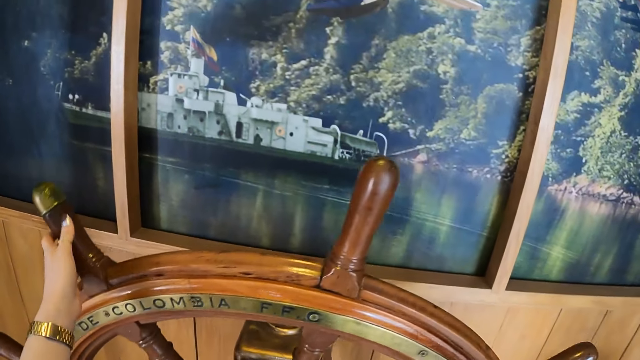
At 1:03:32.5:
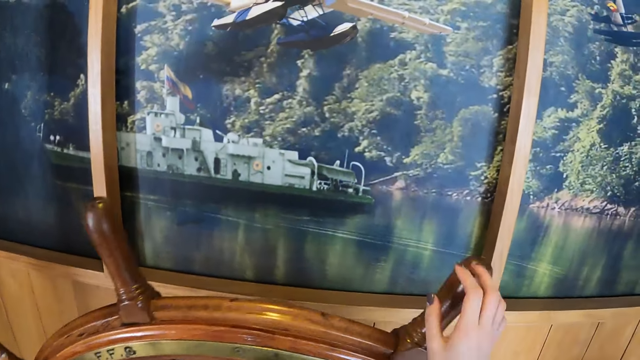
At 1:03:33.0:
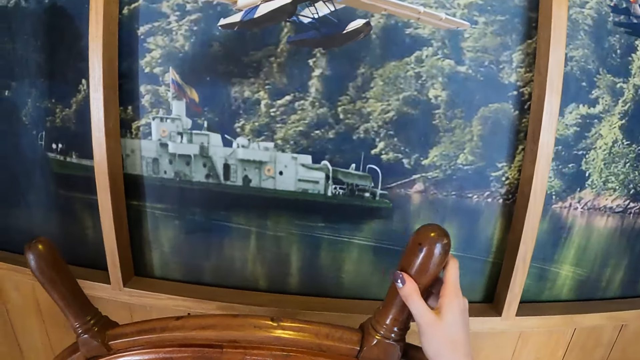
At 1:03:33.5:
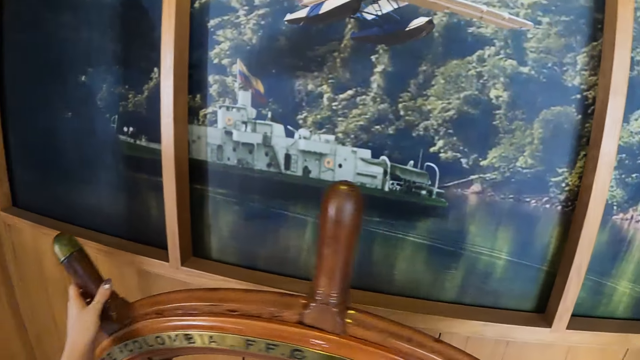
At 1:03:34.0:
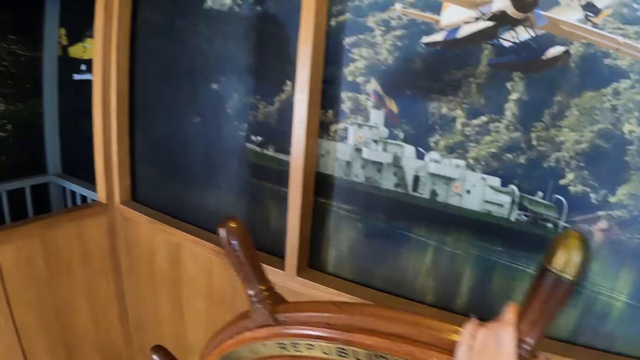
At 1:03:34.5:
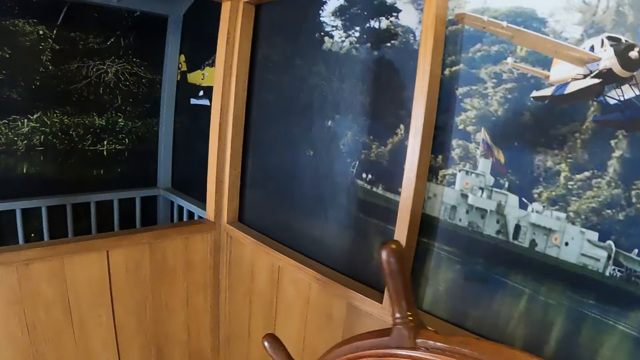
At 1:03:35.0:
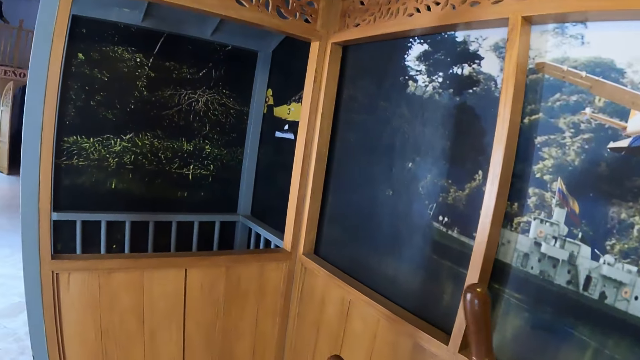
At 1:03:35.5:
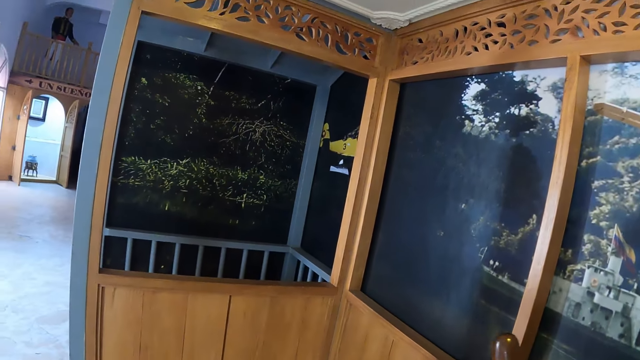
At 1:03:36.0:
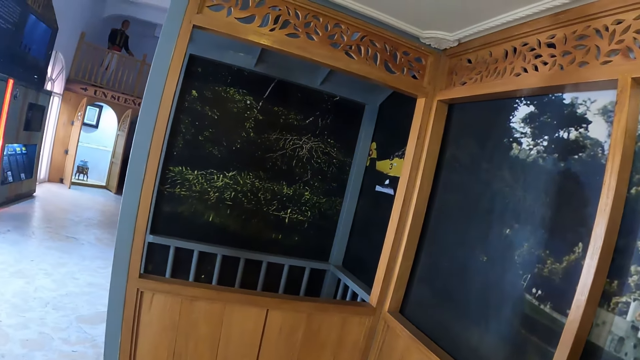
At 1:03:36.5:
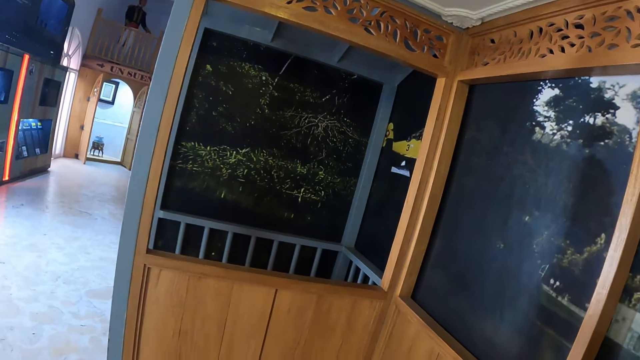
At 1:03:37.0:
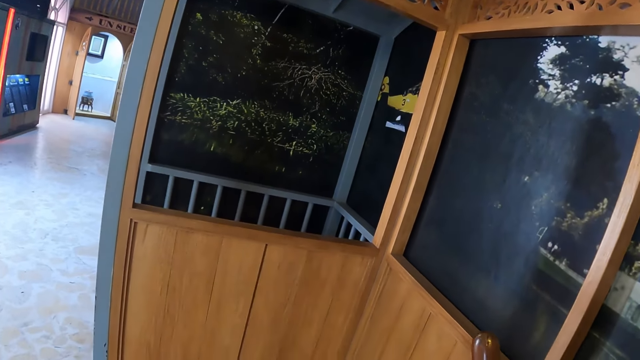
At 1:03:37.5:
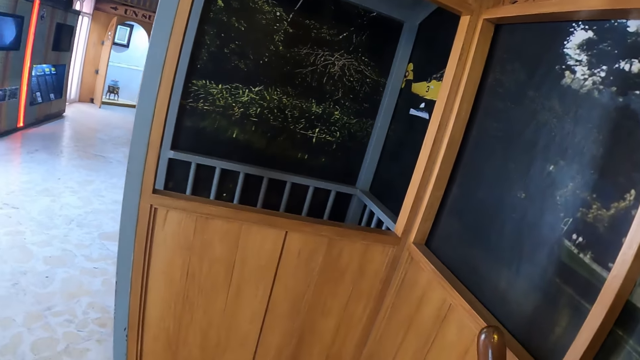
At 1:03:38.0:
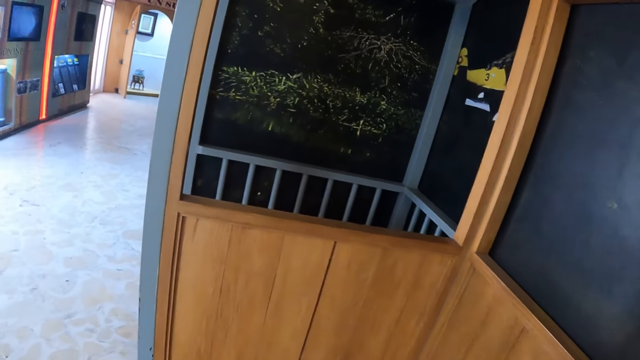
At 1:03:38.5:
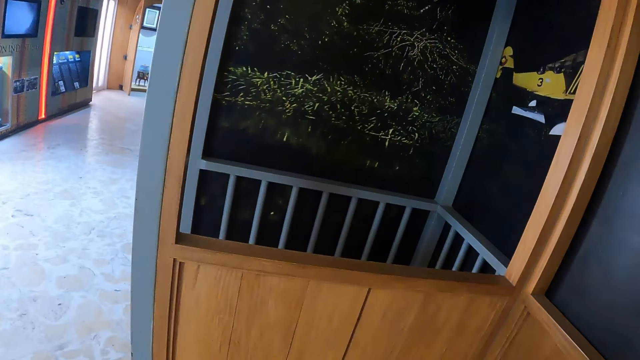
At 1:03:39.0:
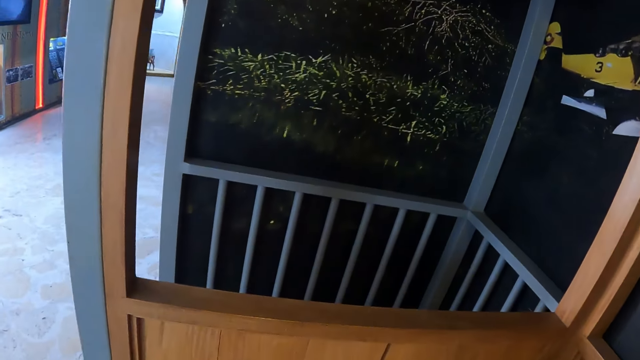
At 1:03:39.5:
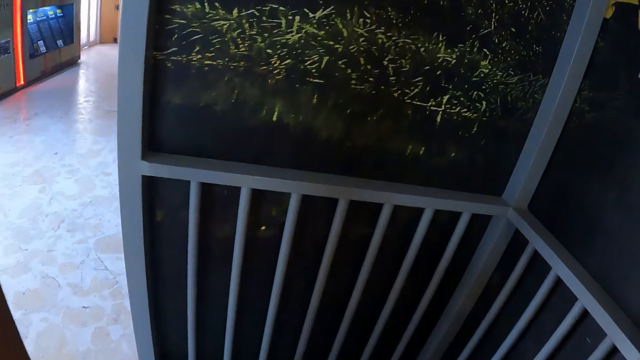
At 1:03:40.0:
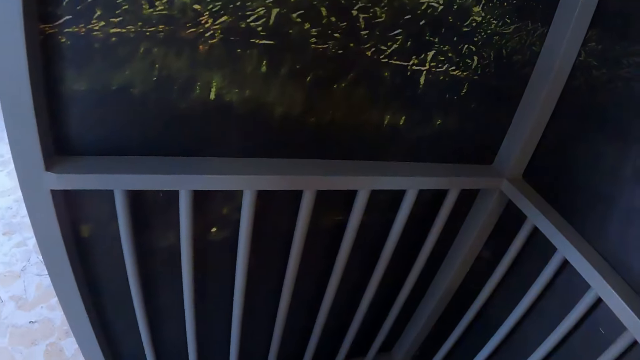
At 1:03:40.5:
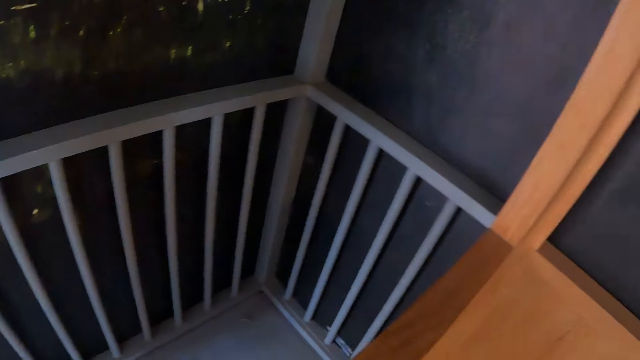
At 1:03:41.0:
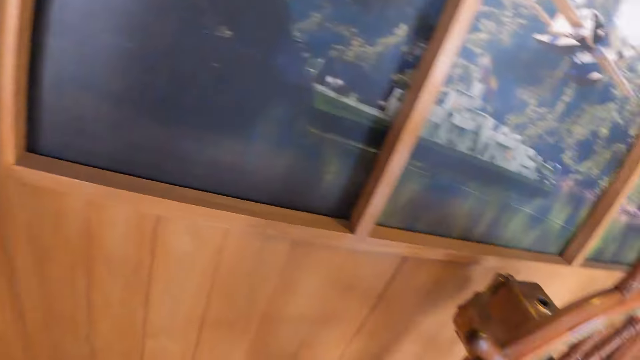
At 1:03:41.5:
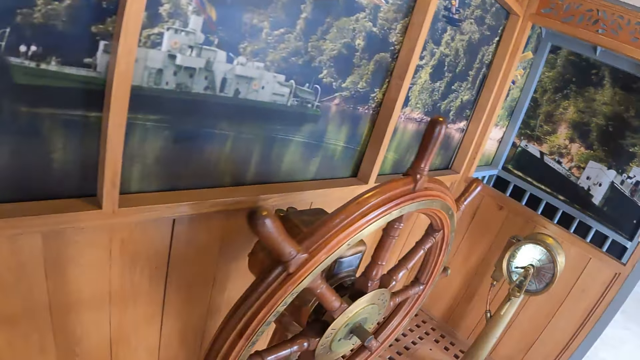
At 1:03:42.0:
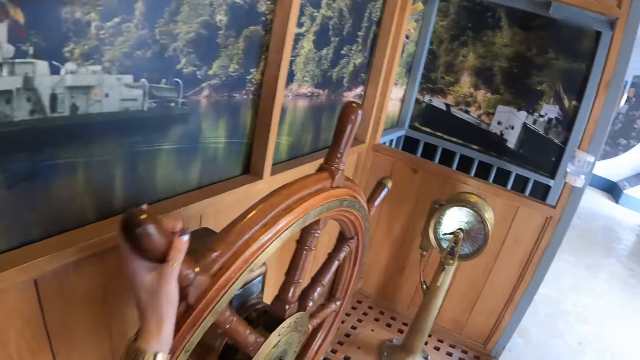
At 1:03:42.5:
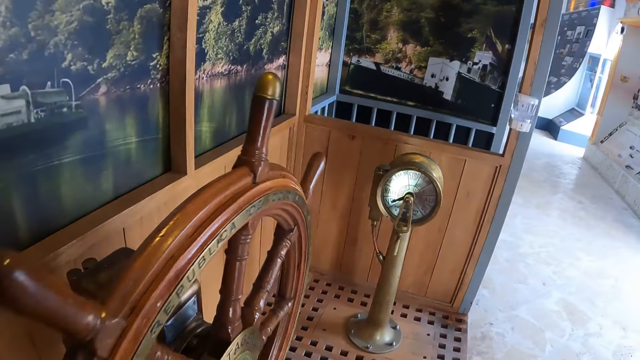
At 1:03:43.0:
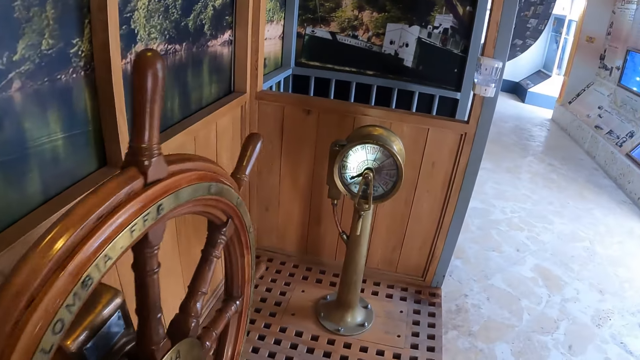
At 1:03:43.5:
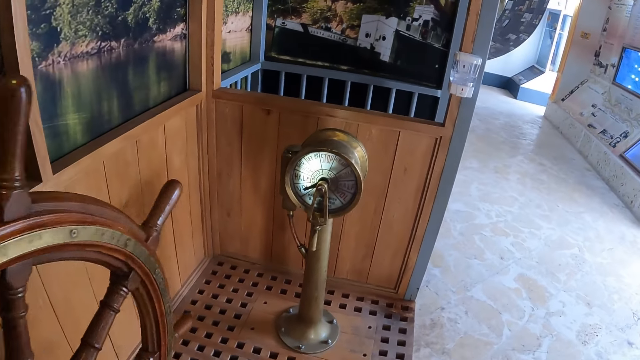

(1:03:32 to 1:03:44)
The camera wearer holds the sheep's wheel with both her hands. She rotates the sheep's wheel. She stares at the wall. She walks towards the wall. She turns towards the sheep's wheel, moves towards the sheep's wheel and rotates the sheep's wheel. She holds something.

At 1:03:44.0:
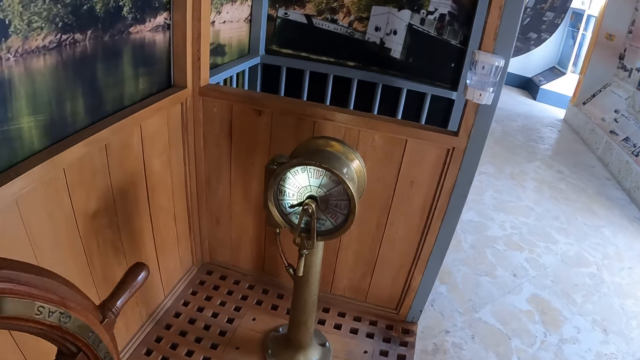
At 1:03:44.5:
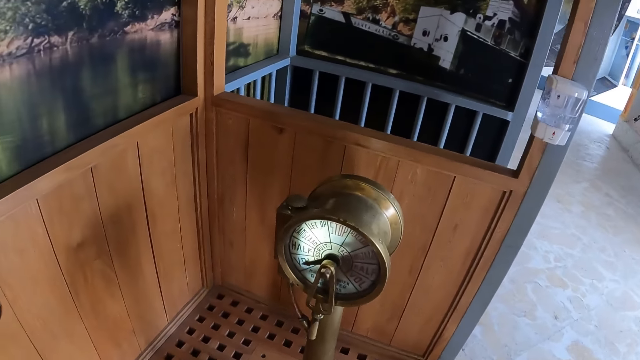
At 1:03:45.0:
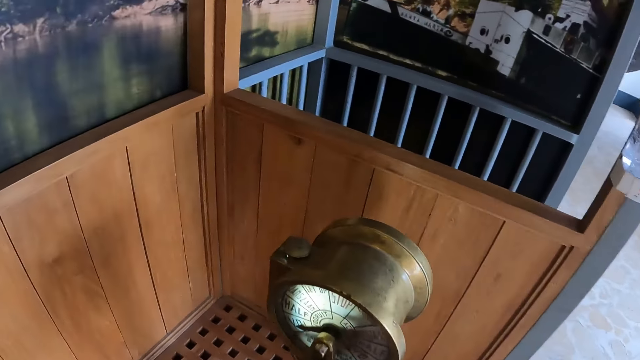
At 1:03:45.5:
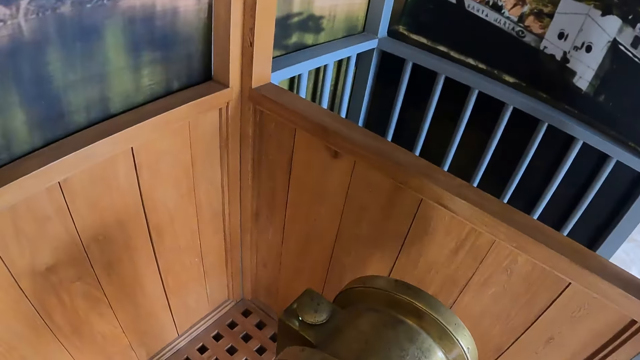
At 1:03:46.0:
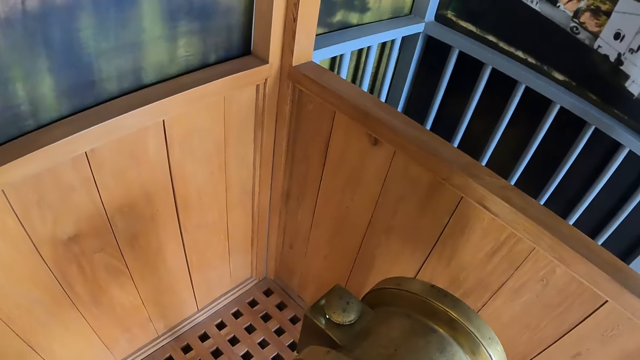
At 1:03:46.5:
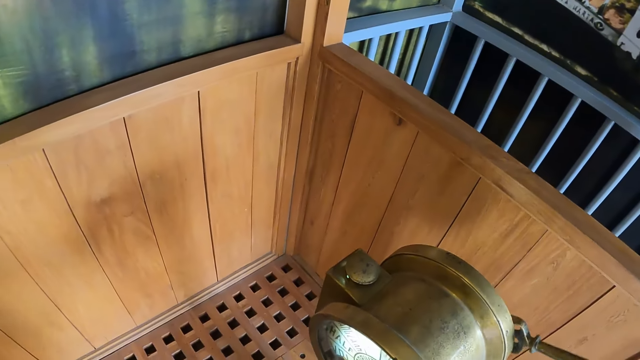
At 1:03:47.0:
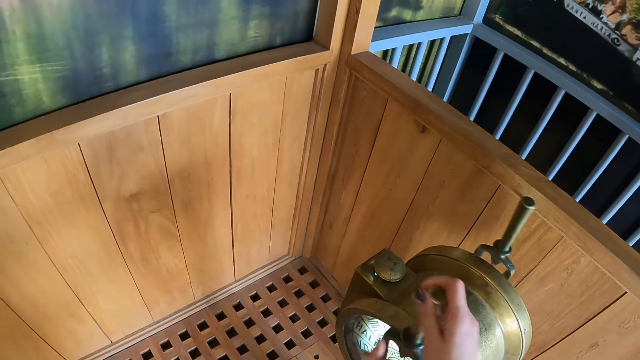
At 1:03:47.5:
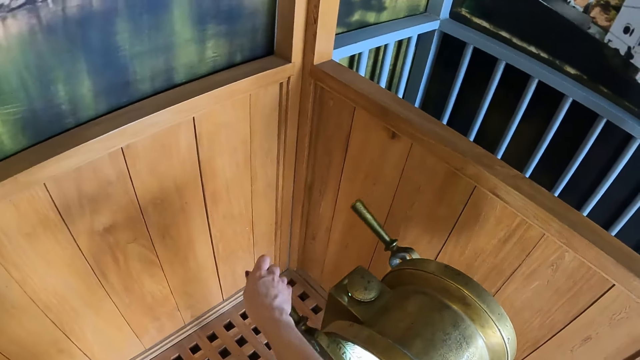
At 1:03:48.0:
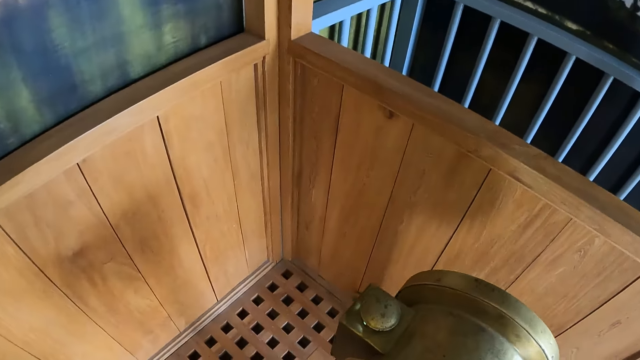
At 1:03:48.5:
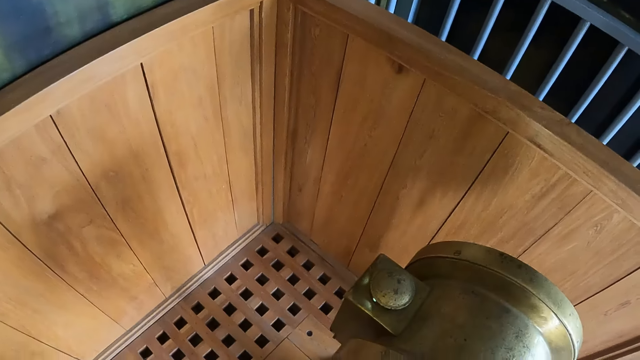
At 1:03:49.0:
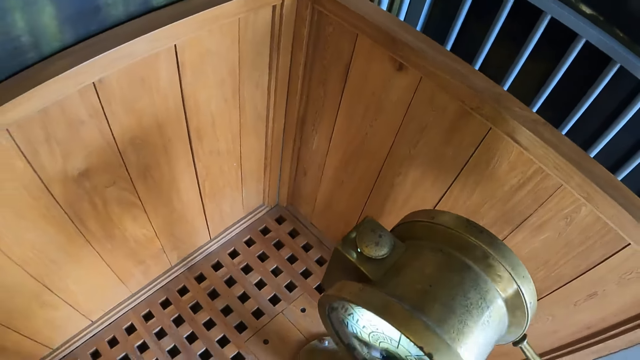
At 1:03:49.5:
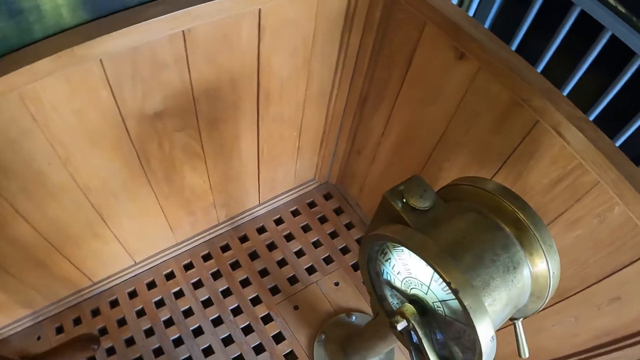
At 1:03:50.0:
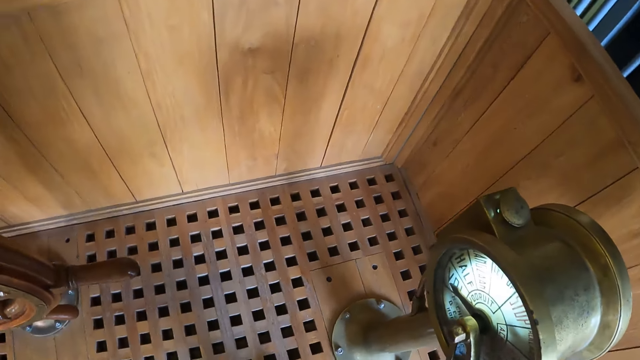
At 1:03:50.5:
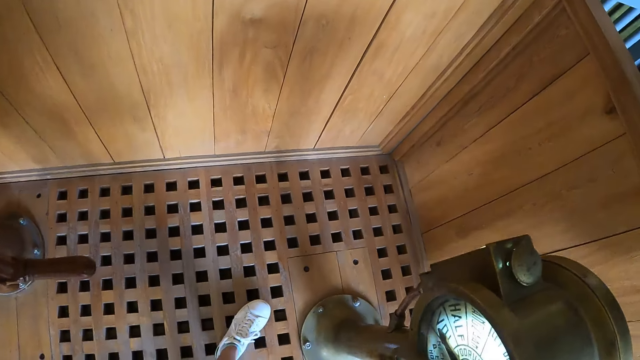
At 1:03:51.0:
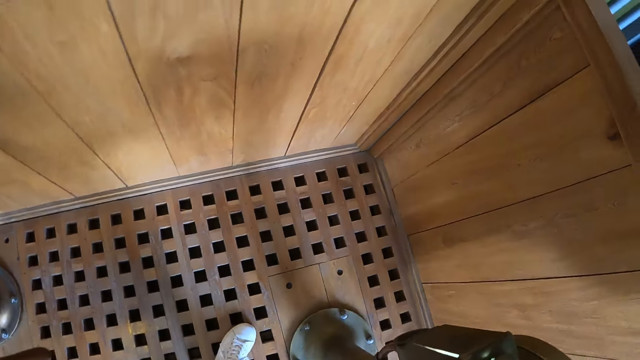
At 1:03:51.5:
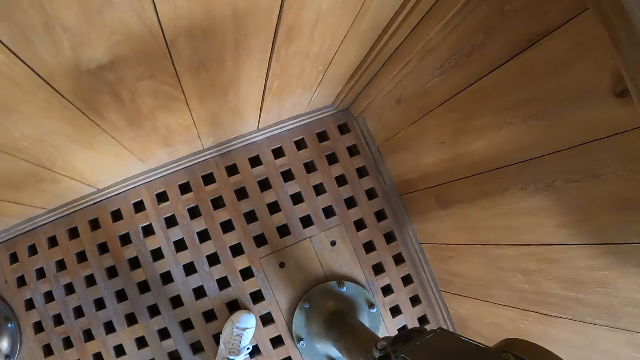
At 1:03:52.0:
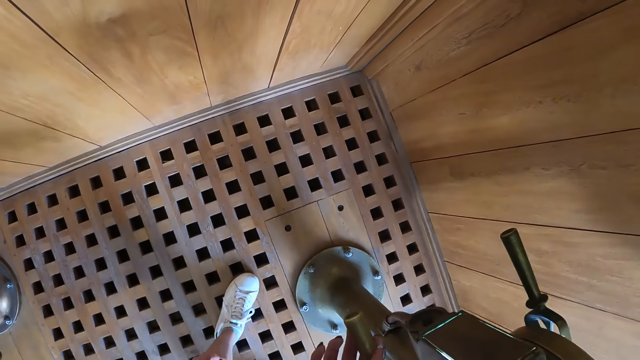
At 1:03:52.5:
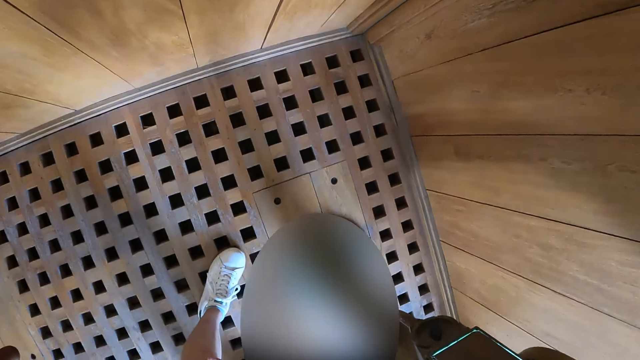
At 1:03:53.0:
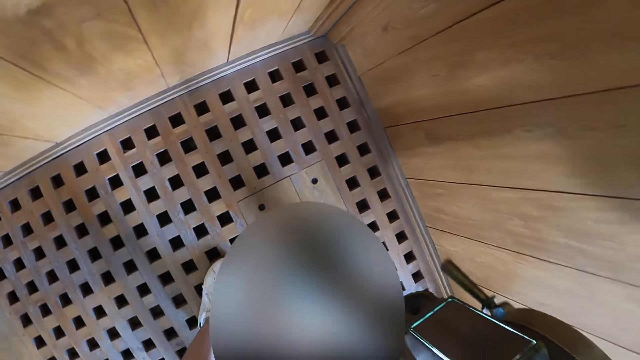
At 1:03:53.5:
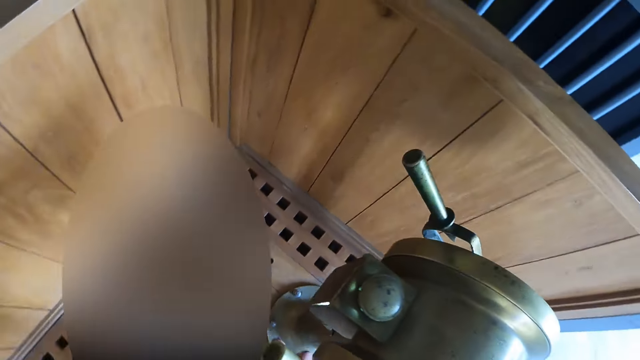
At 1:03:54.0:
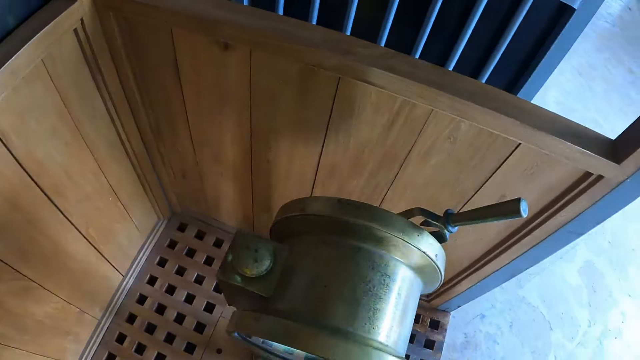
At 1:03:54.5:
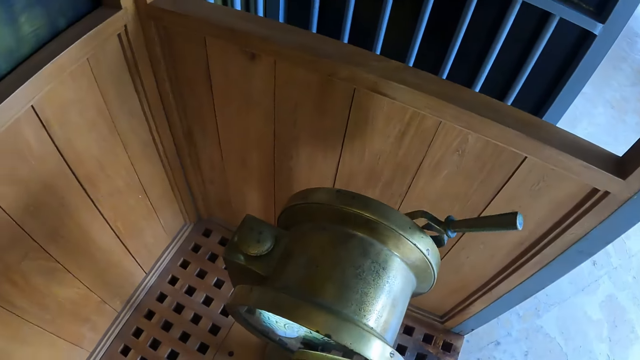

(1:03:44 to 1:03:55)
The camera wearer moves towards the compass. She moves a part of the compass with her hand. She rotates something. She inspects the compass.
